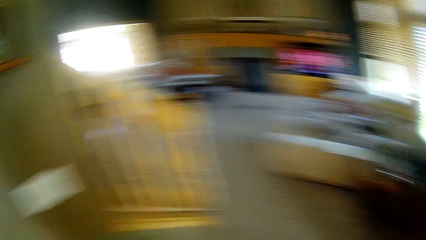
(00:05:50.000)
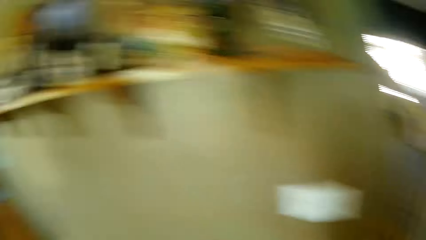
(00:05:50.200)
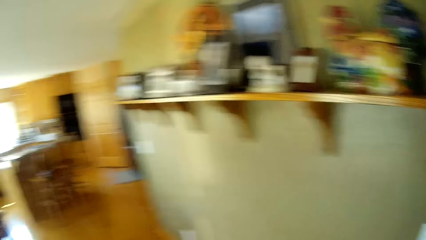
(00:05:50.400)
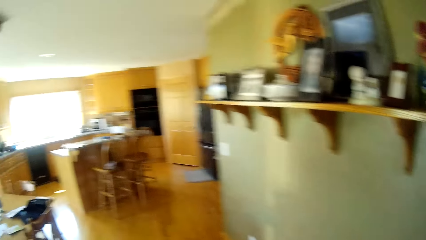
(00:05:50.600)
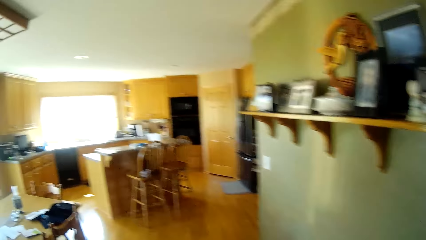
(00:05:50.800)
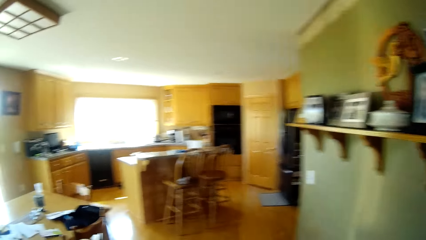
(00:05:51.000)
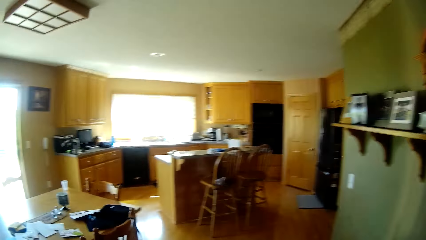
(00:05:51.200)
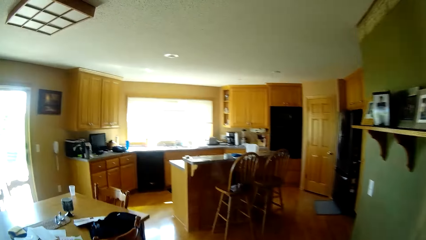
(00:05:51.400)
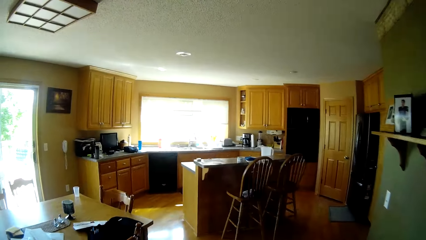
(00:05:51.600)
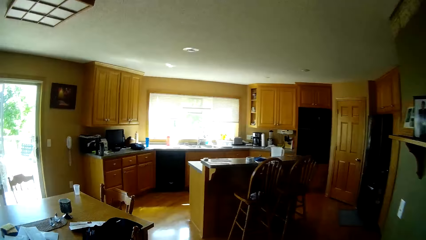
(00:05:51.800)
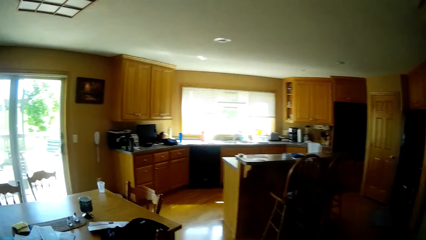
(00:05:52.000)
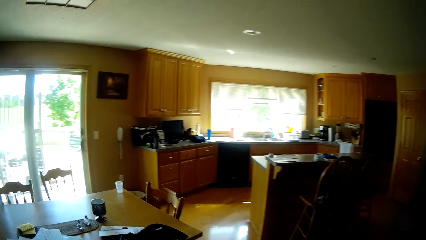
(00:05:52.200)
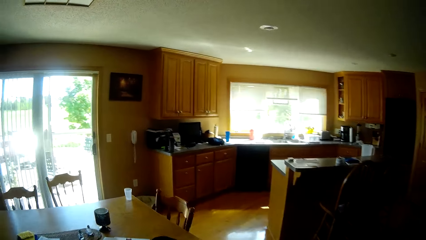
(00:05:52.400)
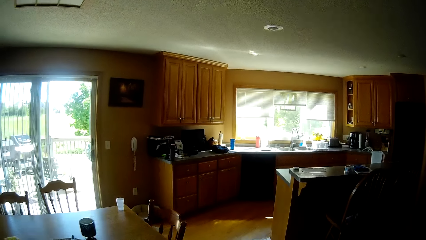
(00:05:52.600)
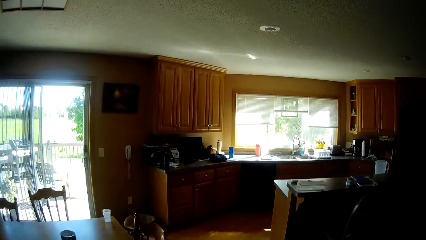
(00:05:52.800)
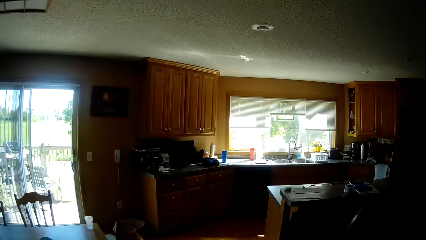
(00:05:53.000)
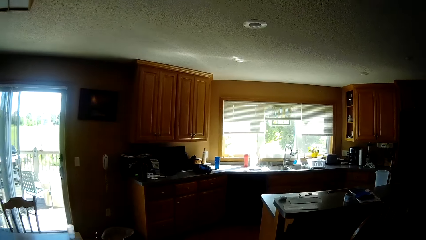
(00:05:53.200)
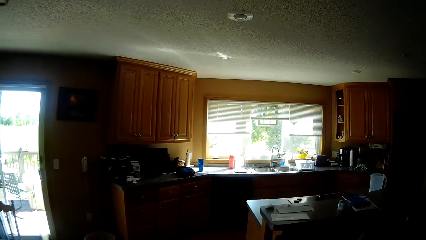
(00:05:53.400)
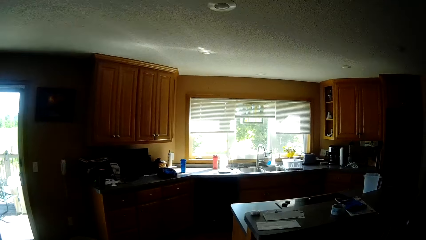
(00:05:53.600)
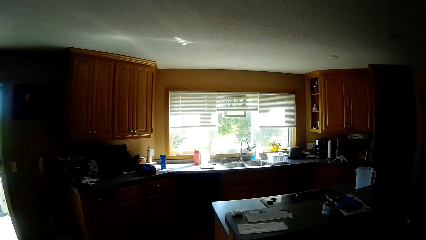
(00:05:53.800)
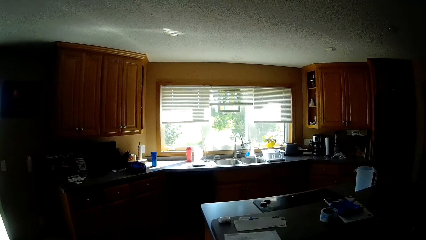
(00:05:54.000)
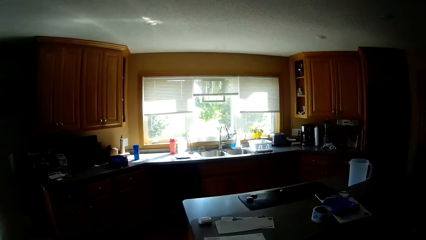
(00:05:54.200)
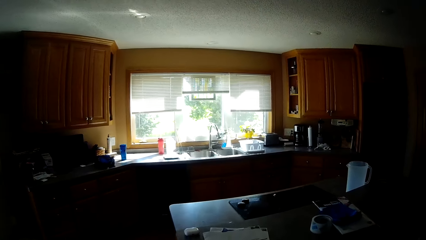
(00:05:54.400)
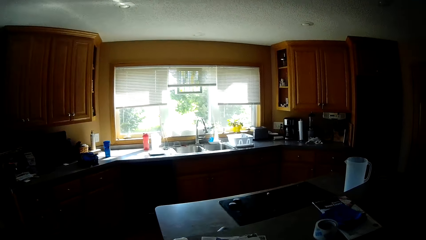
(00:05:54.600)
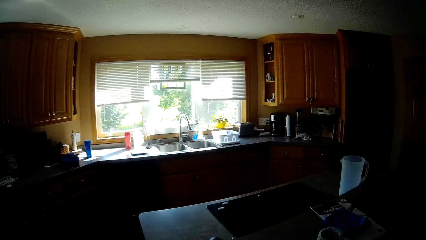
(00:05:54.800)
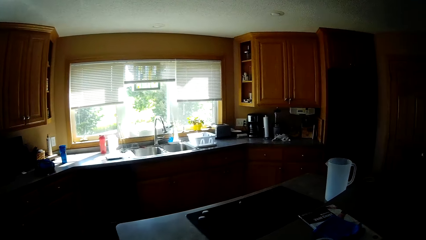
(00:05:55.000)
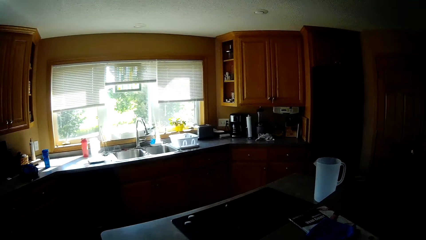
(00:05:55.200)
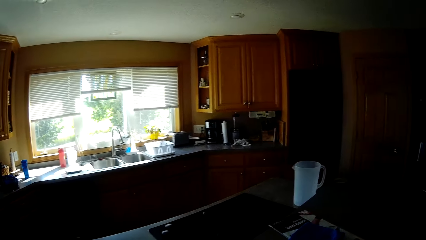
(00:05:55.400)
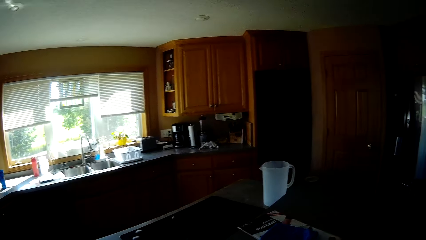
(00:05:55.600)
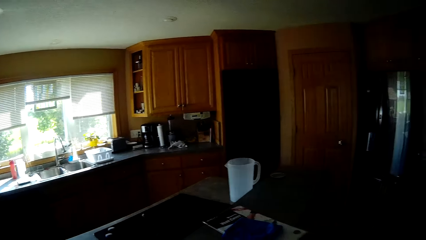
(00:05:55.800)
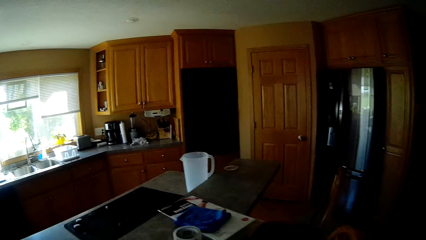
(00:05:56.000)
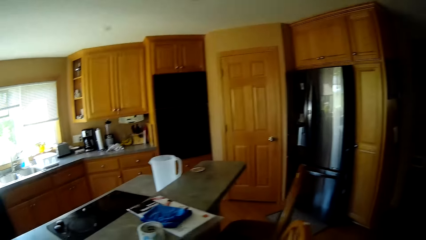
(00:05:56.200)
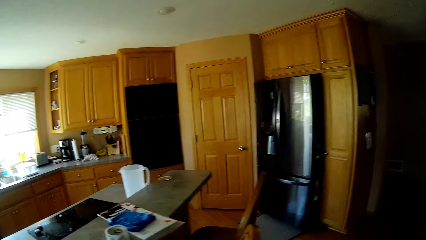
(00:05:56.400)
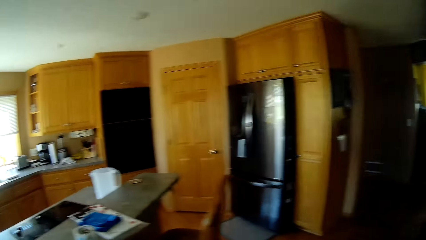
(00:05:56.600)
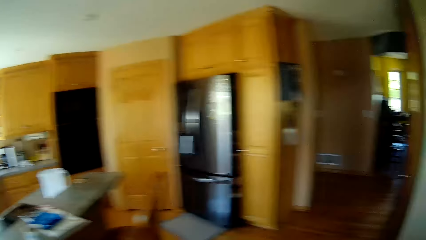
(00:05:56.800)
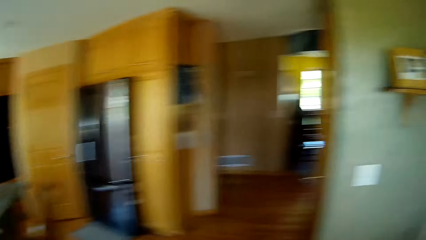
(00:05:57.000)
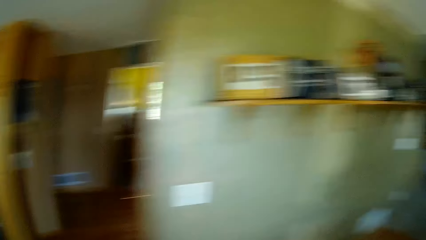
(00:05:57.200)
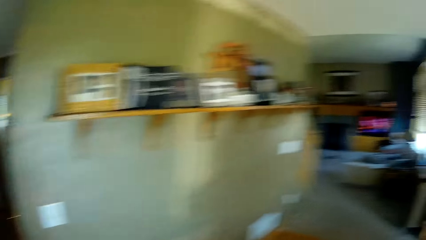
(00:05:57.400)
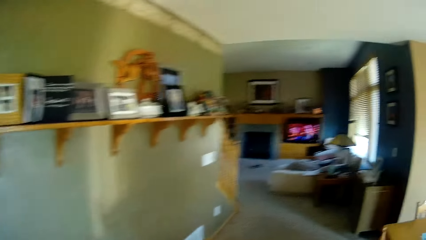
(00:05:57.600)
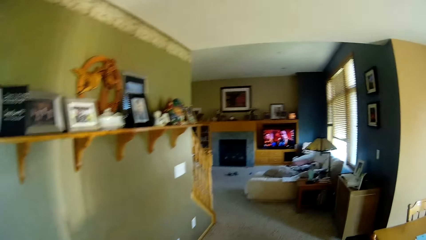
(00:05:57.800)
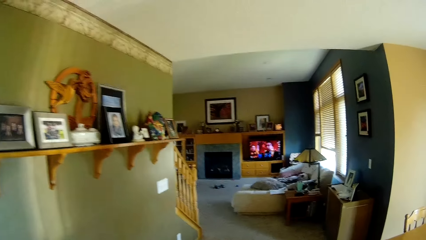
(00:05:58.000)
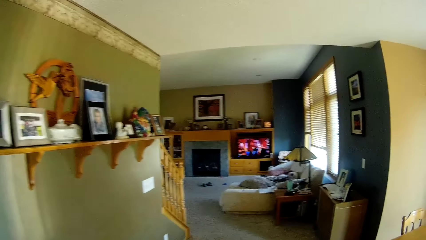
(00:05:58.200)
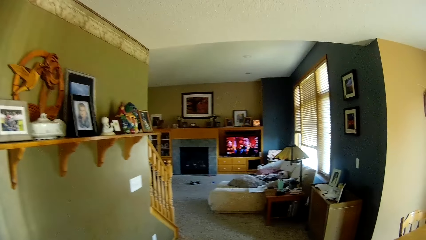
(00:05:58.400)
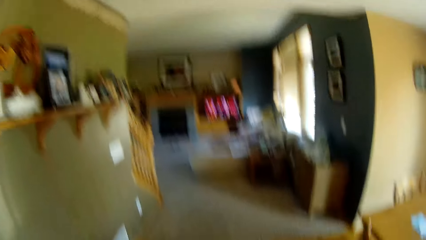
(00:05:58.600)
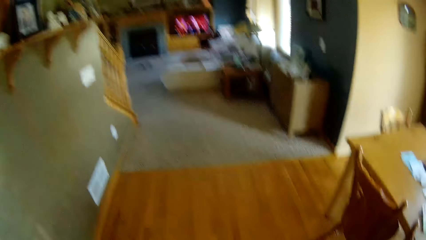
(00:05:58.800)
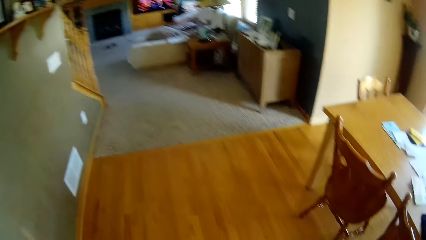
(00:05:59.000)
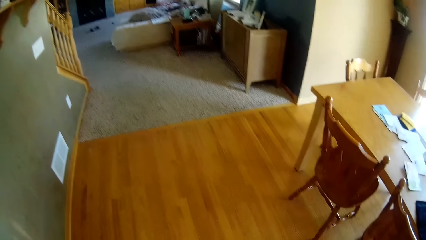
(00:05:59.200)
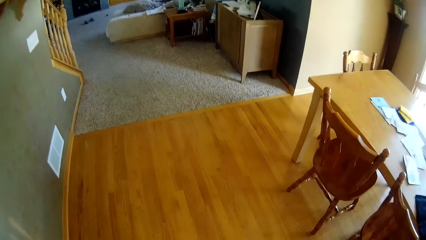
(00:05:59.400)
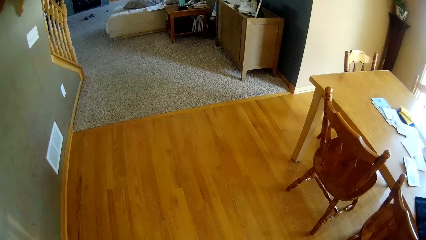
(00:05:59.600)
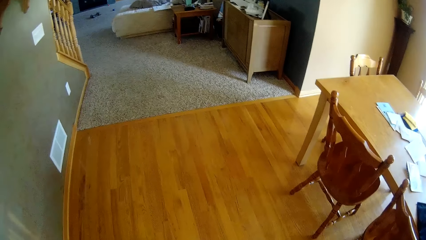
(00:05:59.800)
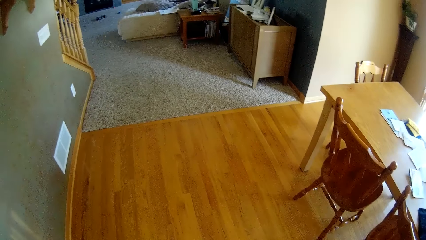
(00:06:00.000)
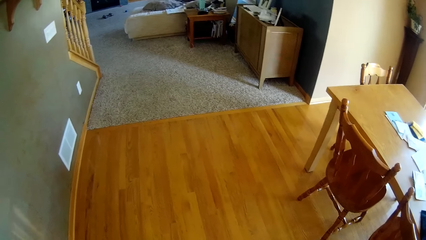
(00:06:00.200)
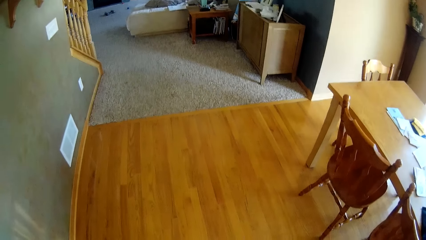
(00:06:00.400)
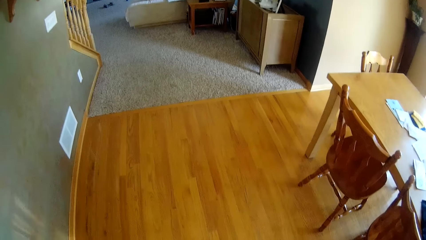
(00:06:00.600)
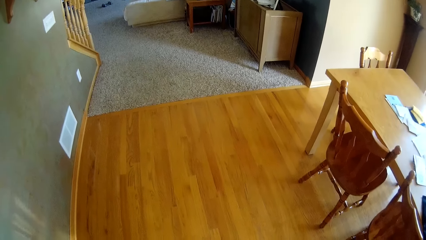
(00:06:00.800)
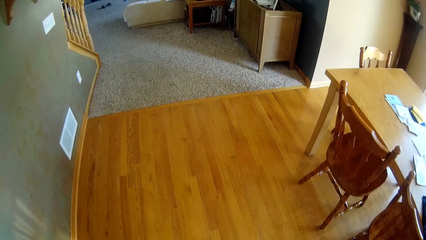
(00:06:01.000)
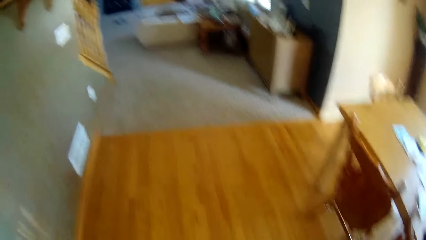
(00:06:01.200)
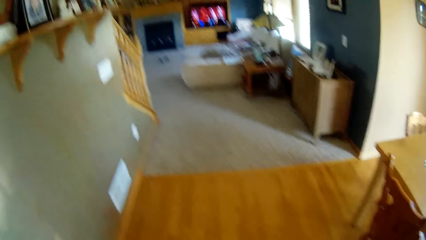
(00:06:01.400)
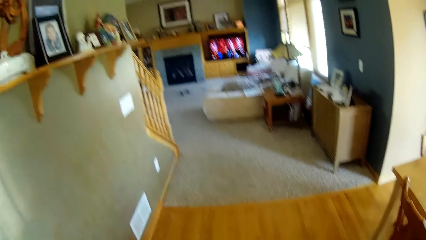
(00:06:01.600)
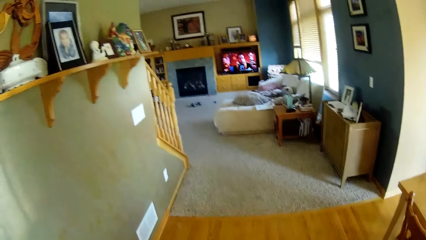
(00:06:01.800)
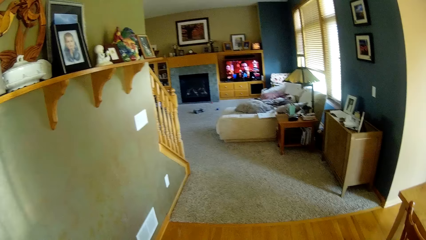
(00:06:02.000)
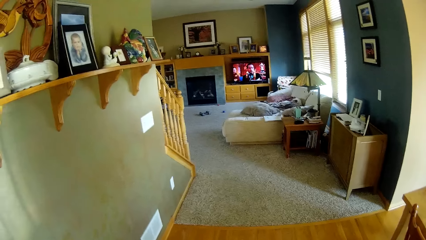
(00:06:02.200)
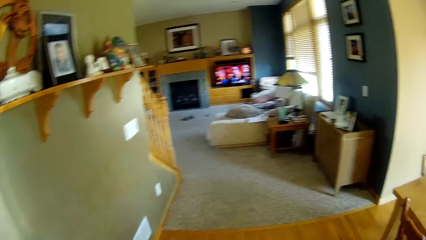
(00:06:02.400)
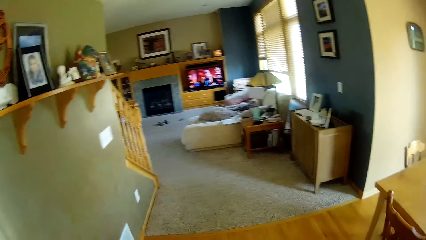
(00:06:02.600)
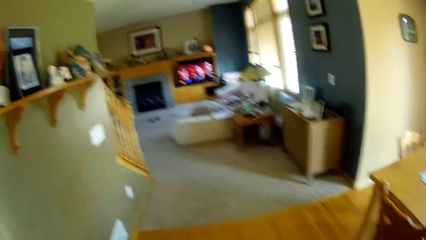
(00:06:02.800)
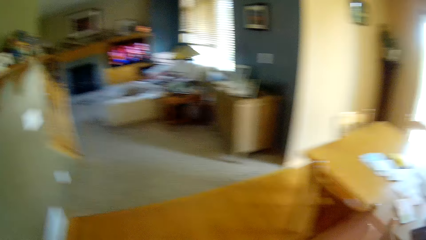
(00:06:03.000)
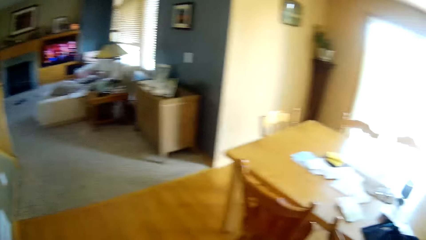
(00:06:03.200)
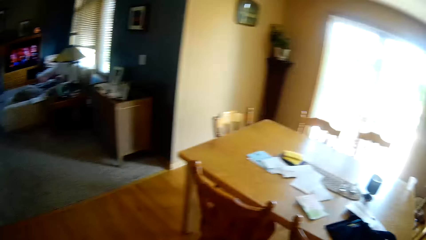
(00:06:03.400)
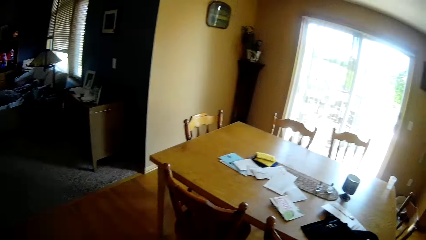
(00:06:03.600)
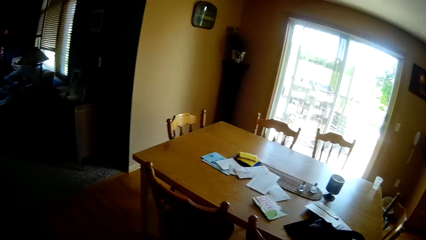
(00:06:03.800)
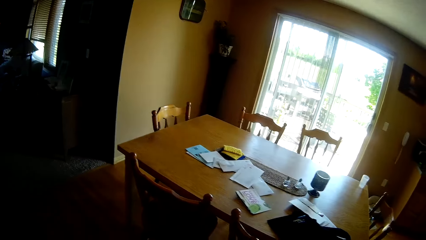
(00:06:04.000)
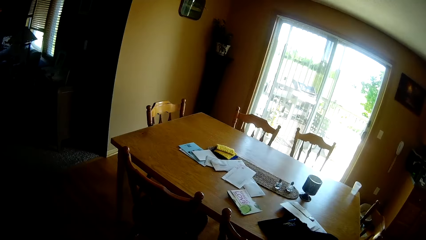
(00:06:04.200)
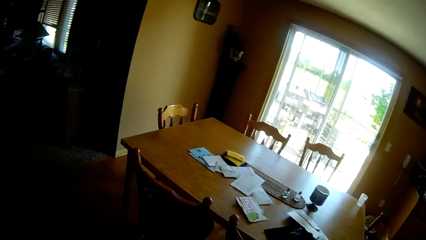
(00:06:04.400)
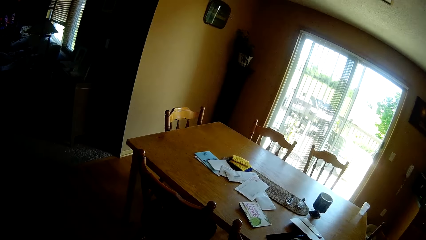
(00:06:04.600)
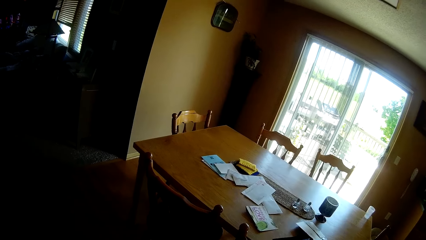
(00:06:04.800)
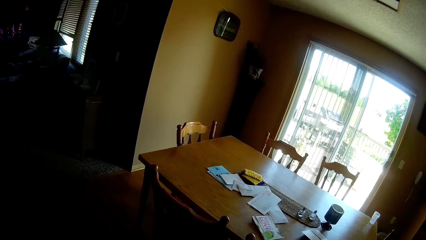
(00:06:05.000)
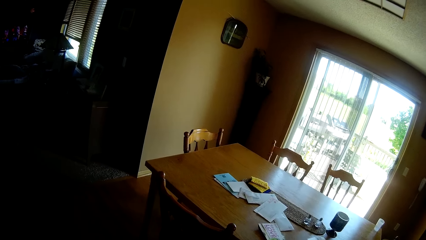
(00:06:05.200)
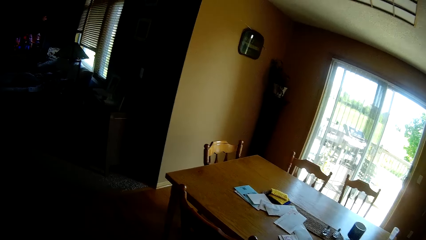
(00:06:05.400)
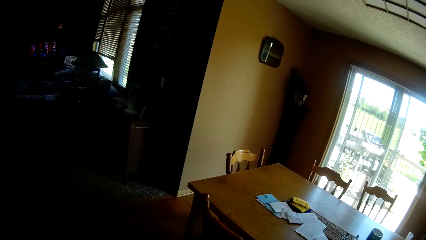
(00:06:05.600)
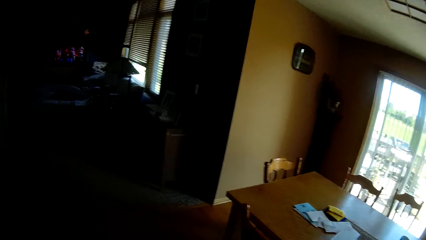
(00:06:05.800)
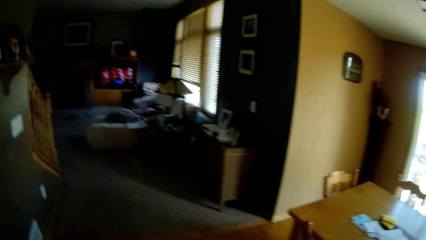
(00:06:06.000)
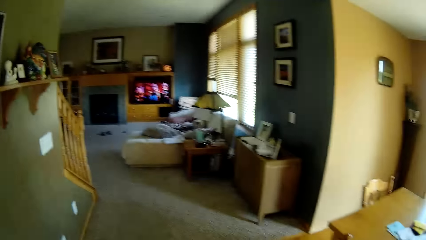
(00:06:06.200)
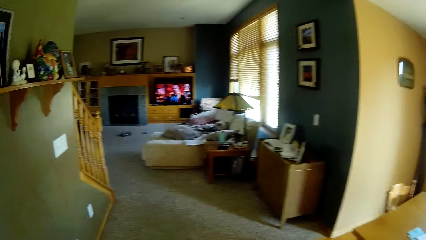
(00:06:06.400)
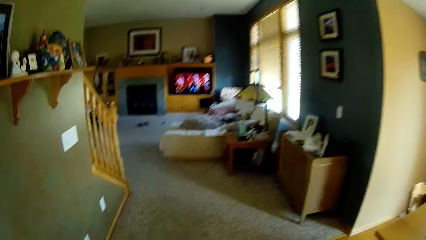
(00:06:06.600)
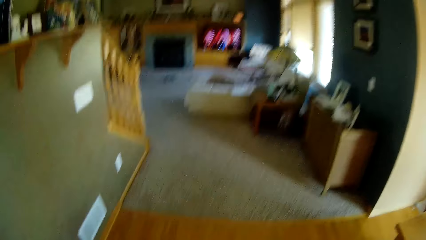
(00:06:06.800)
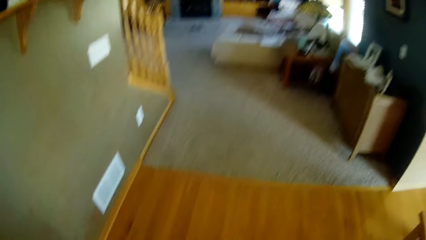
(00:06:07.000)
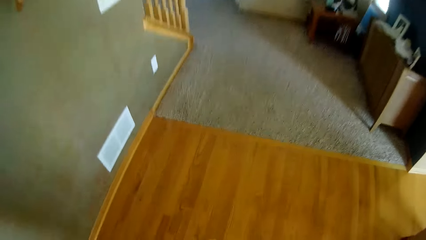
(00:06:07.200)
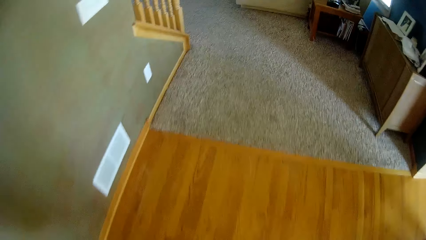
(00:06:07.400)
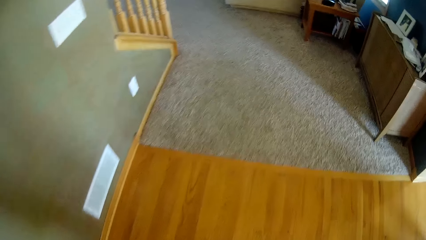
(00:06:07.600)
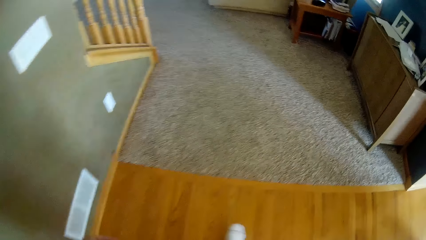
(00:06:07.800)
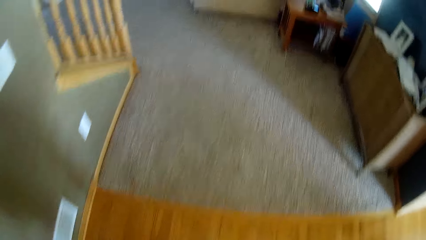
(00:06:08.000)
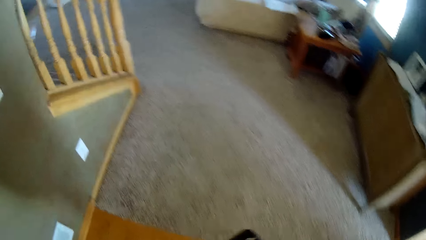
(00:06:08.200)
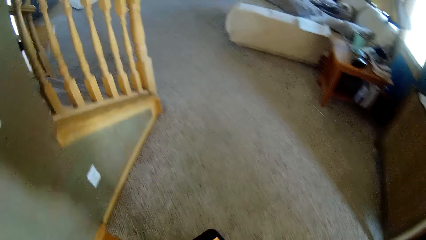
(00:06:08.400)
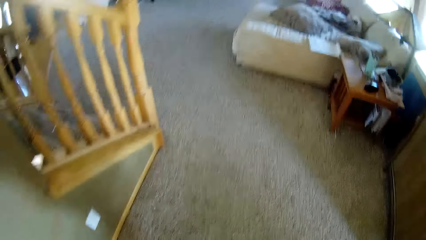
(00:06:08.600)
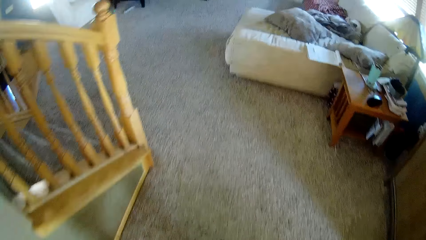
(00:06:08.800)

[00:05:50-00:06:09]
The camera wearer looks around.
